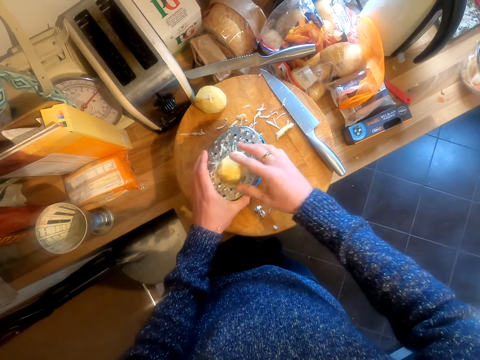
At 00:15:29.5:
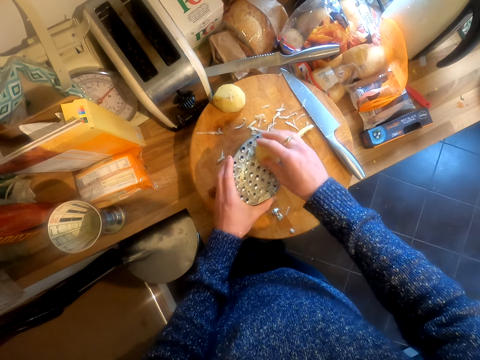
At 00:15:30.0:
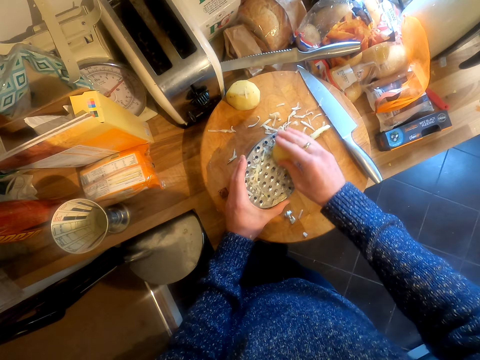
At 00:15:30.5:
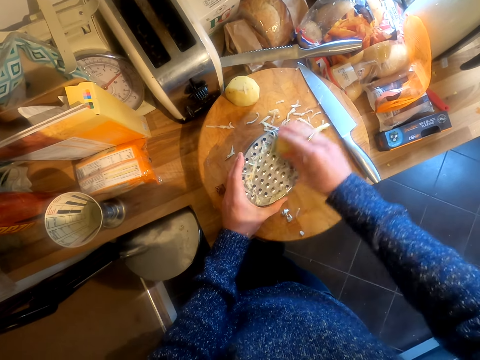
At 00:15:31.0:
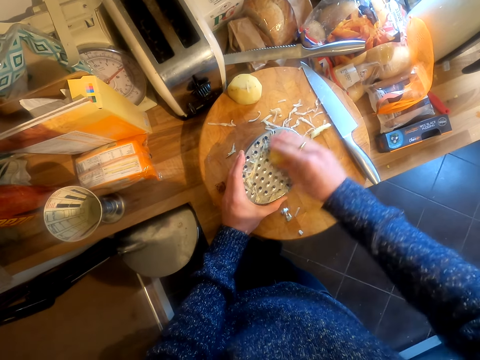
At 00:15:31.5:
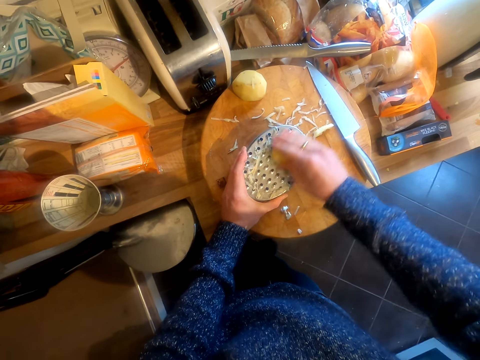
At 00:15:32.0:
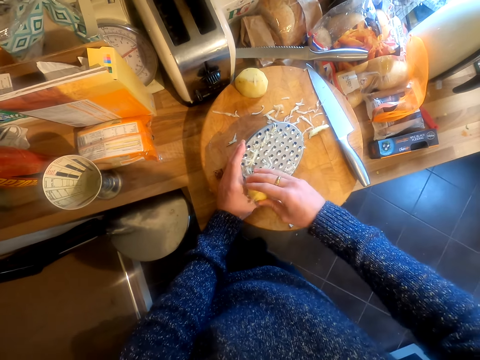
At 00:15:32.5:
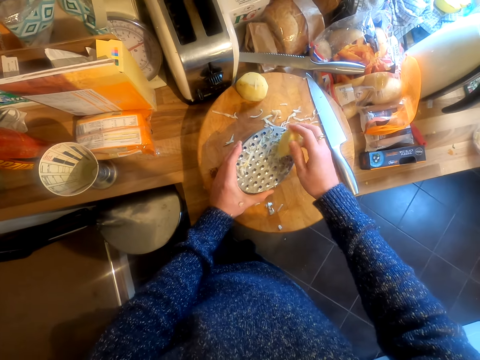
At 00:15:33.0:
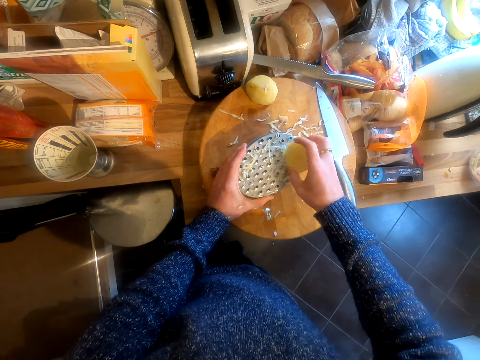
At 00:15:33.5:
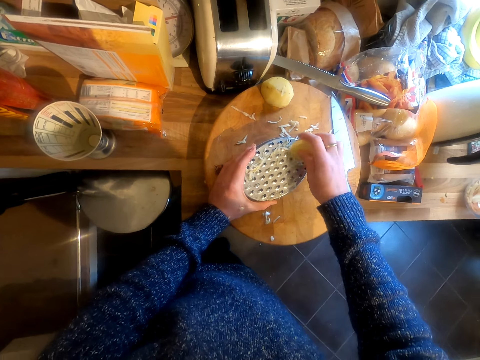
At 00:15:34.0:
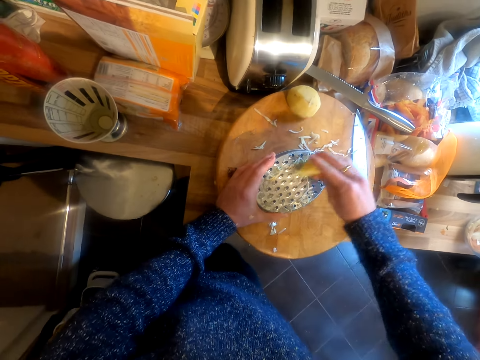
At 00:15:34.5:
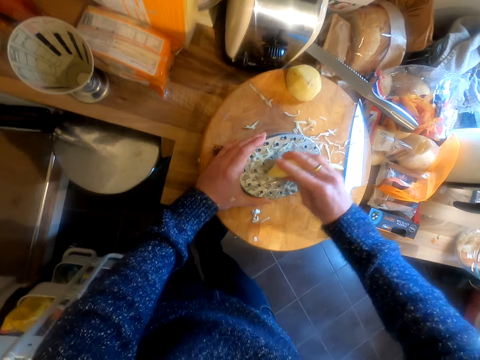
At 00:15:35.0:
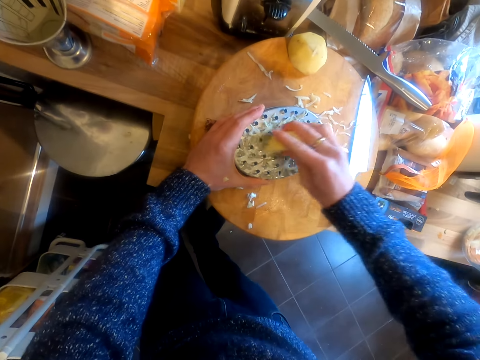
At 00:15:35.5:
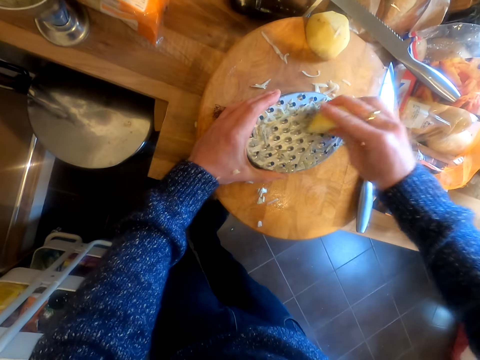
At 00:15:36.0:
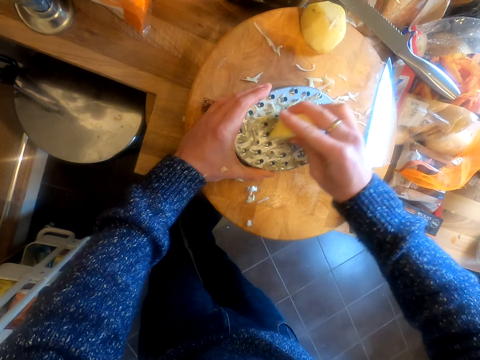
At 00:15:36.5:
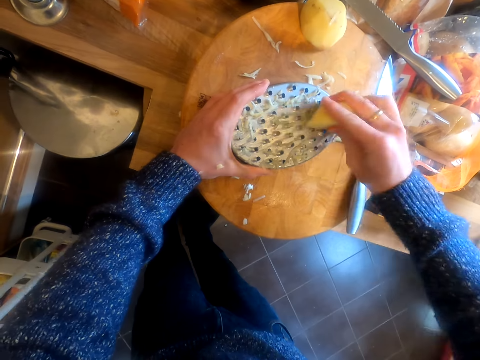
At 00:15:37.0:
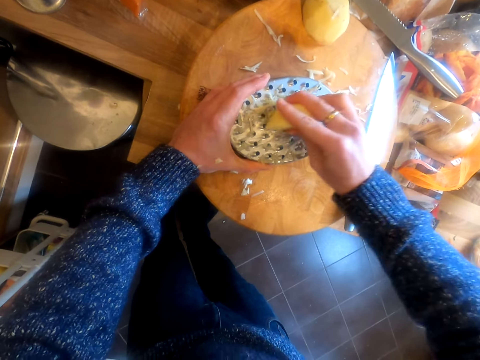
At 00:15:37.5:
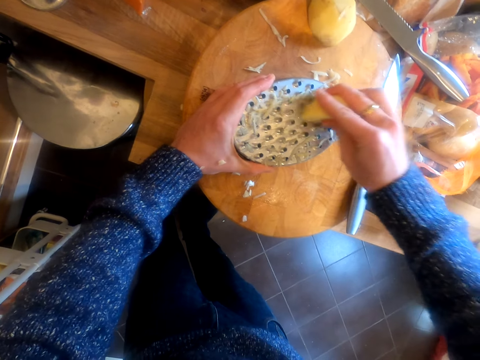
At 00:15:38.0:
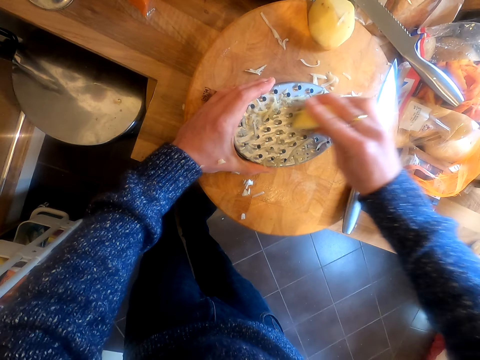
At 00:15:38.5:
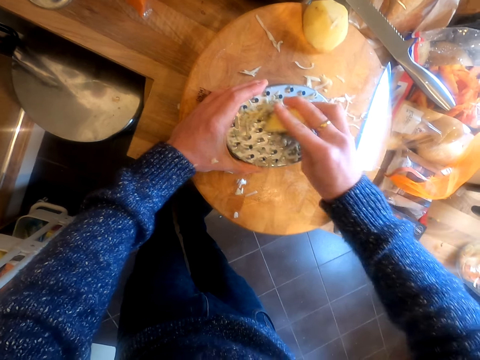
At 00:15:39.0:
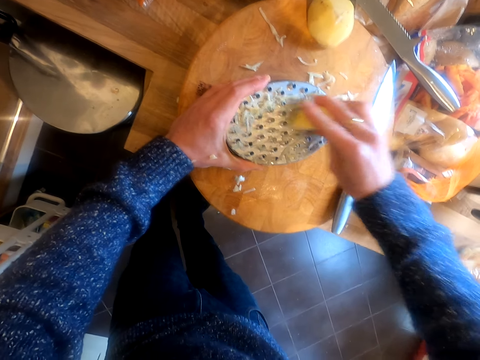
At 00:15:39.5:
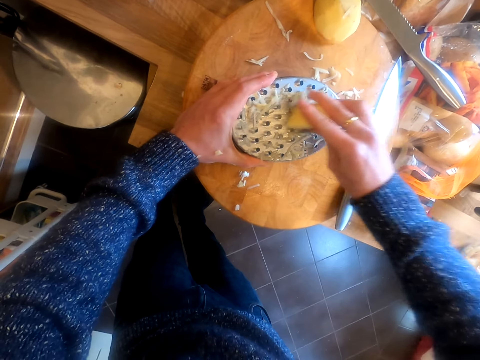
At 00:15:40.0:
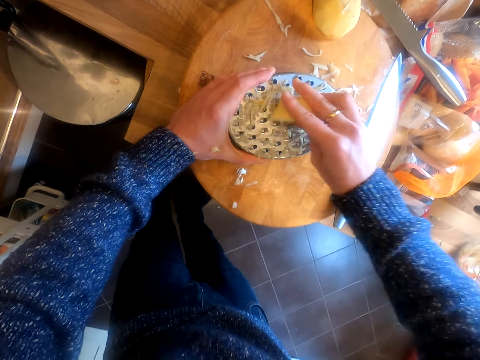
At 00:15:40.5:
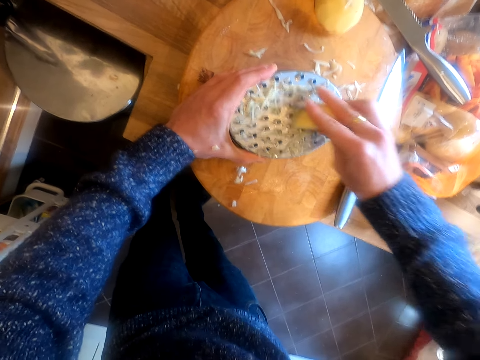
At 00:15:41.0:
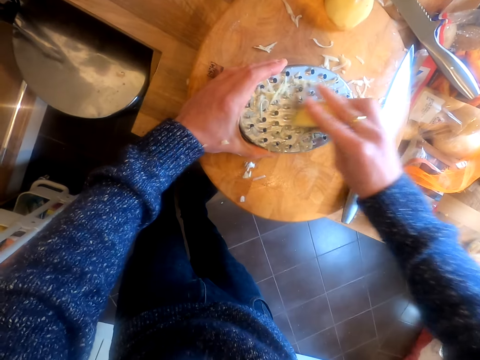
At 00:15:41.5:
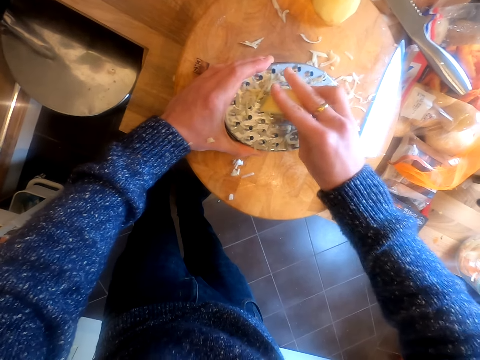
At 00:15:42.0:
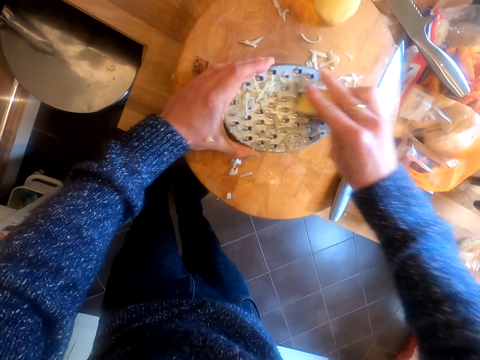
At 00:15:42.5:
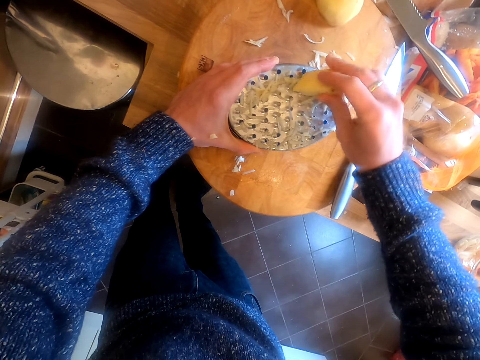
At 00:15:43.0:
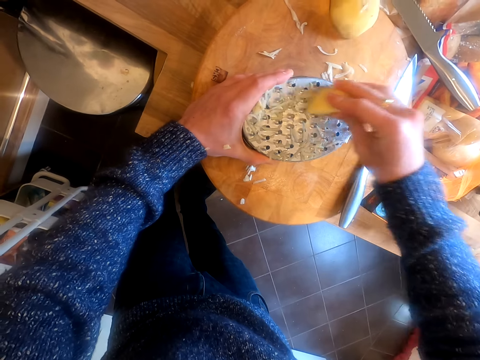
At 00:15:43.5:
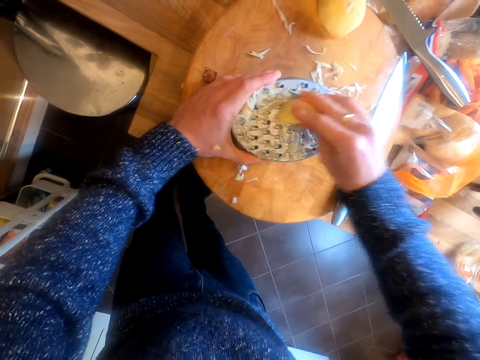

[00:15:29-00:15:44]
The camera wearer puts the grater on the container. They grate the potato. They turn the potato. They grate the potato.

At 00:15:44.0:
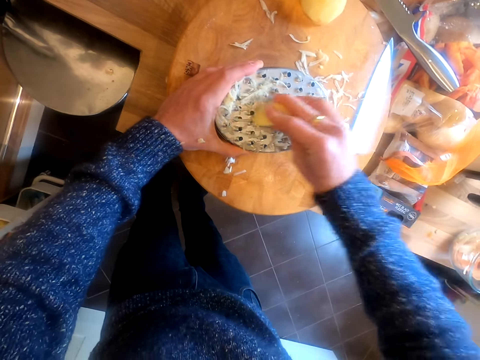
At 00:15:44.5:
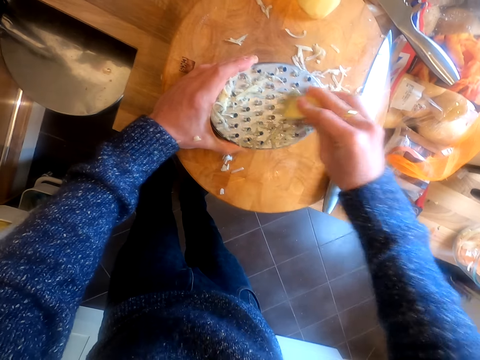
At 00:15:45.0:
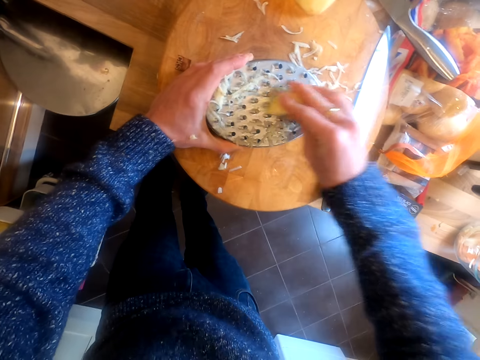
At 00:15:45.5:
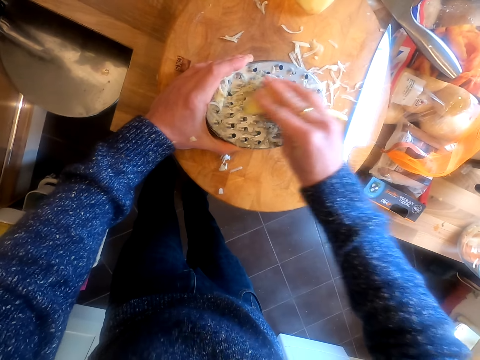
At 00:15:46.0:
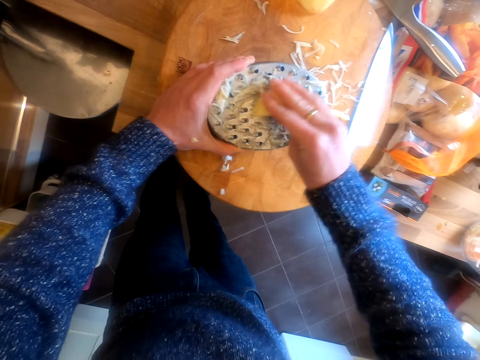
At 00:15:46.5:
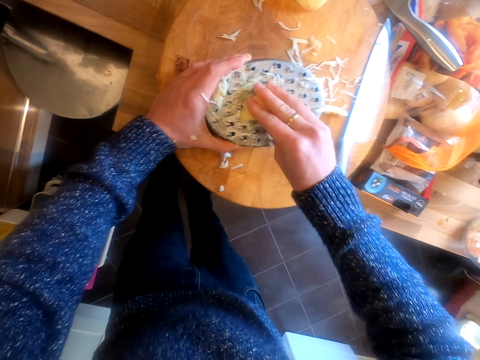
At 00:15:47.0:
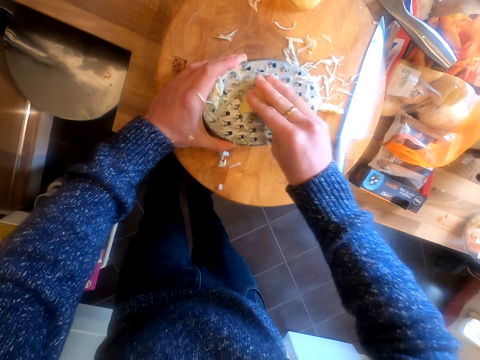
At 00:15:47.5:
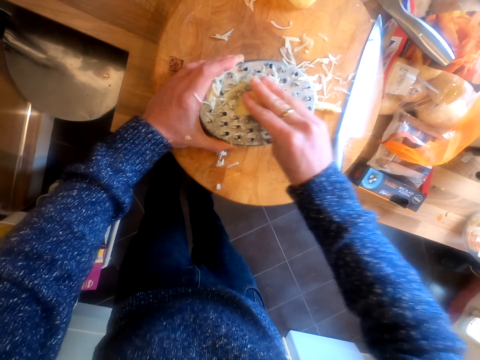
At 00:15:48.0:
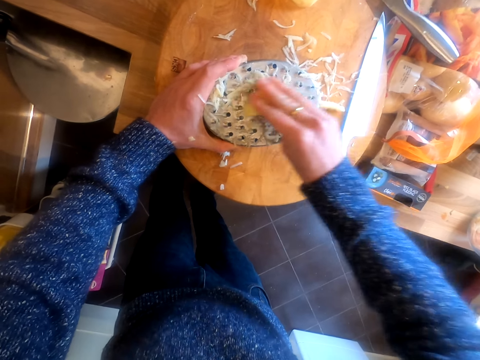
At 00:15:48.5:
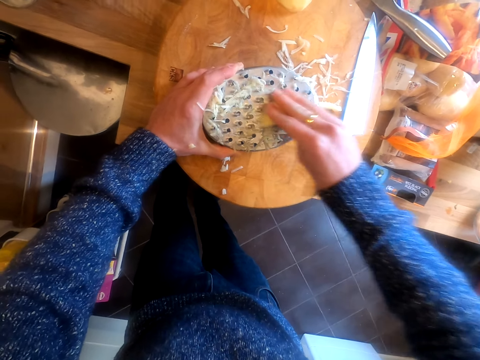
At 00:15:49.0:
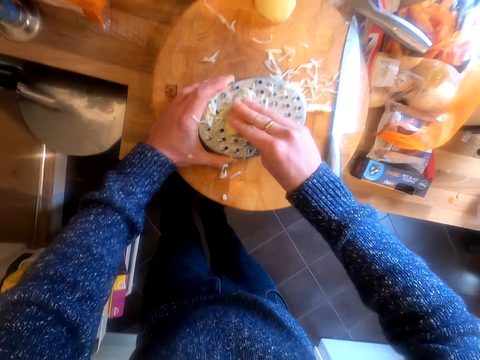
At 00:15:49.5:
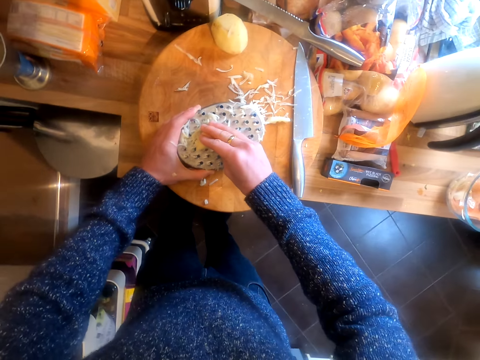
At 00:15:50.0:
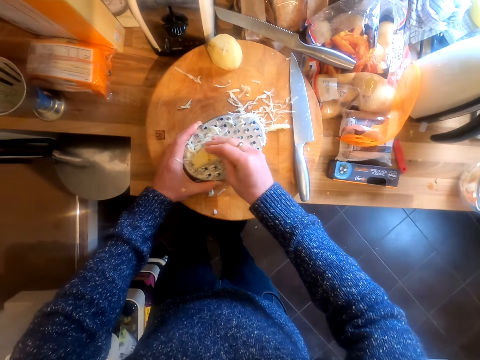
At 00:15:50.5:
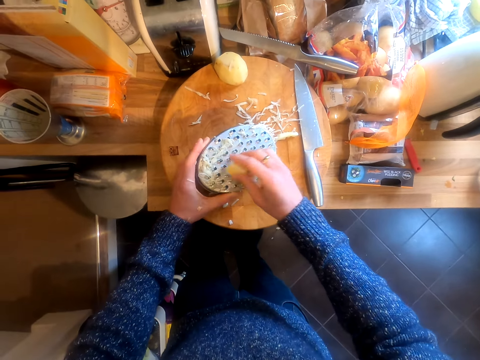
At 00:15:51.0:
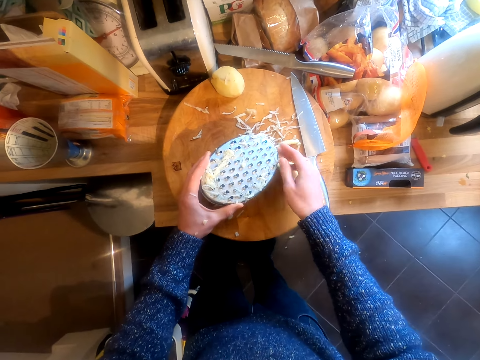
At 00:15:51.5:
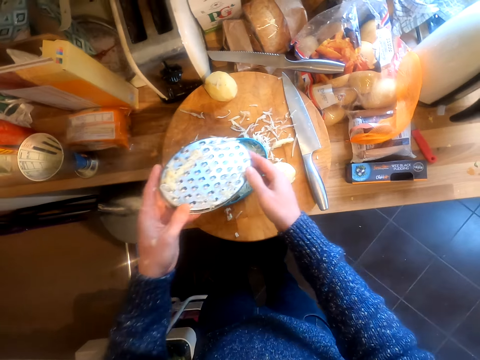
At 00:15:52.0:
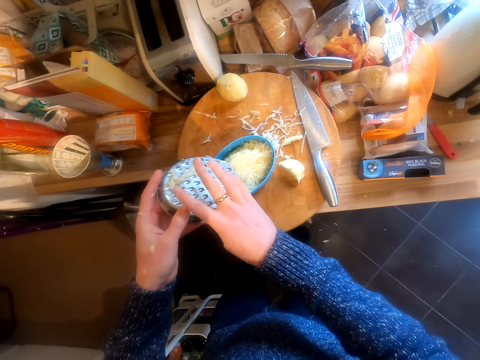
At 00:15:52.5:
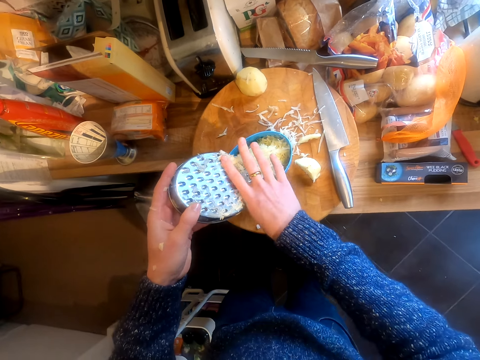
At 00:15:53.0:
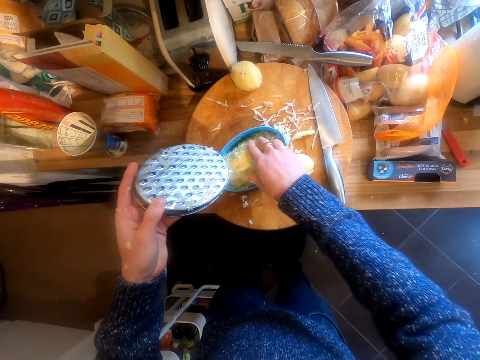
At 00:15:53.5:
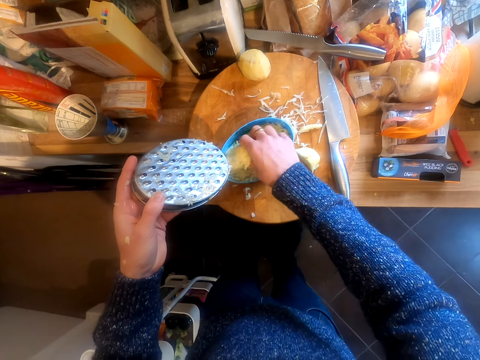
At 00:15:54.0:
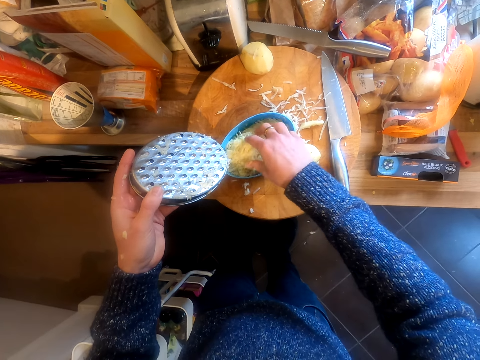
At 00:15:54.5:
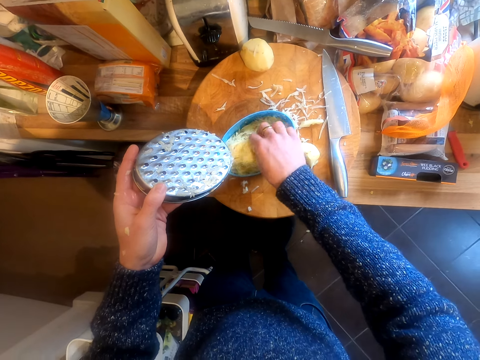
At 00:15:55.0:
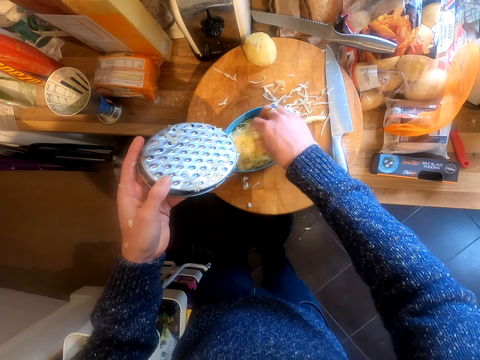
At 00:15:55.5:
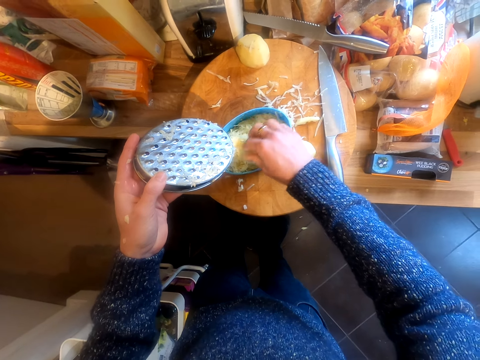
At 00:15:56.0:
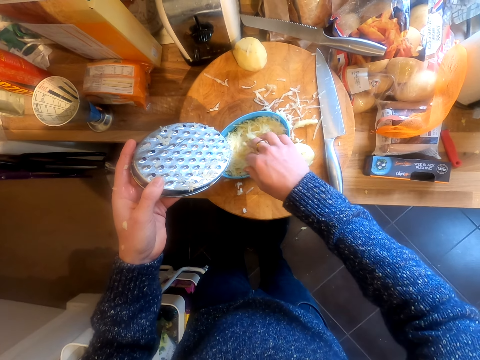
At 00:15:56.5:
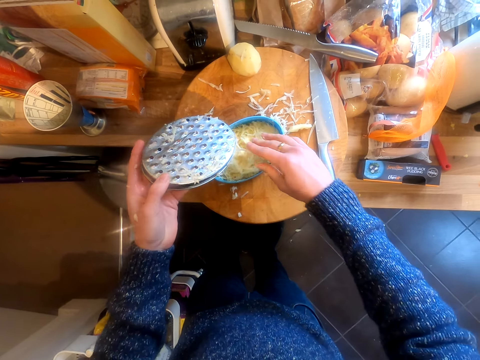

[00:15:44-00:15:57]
The camera wearer puts the potato on the chopping board. They remove the top part of the grater. They remove the potatoes stuck on the grater and slide the finger on the grater. They touch the grated potatoes with the right hand.
